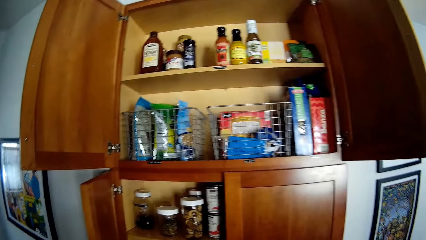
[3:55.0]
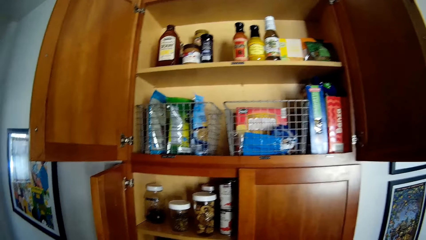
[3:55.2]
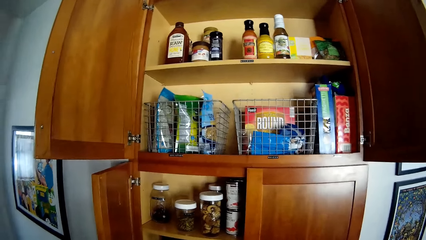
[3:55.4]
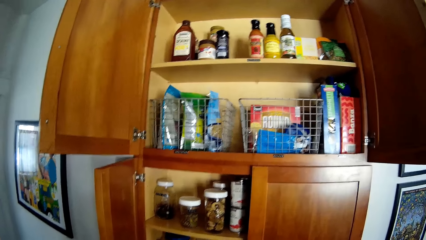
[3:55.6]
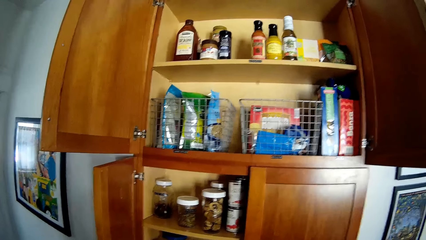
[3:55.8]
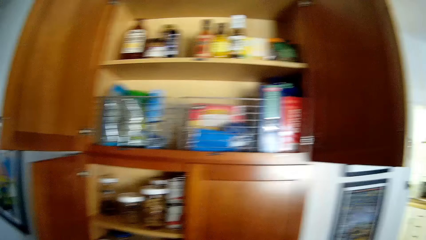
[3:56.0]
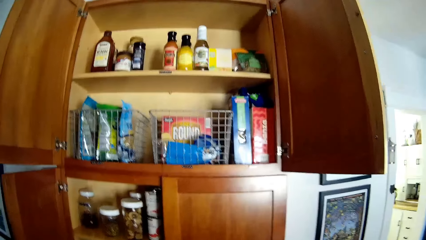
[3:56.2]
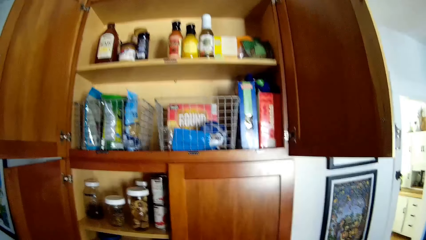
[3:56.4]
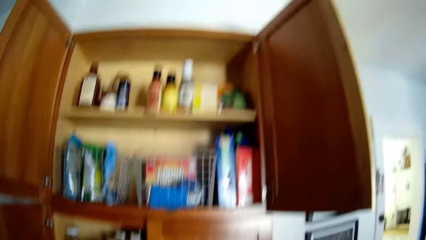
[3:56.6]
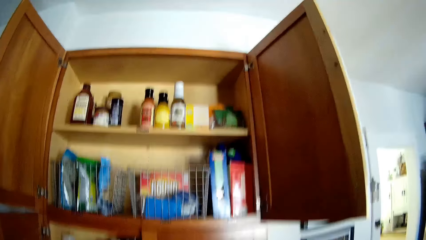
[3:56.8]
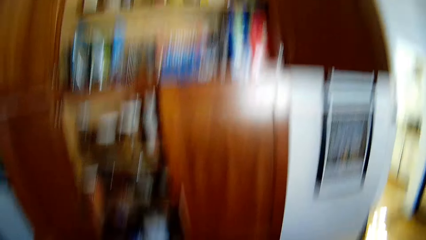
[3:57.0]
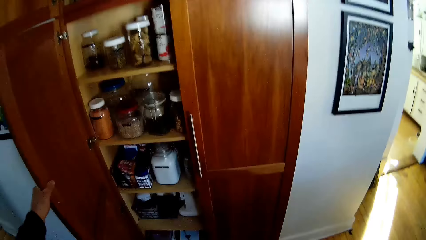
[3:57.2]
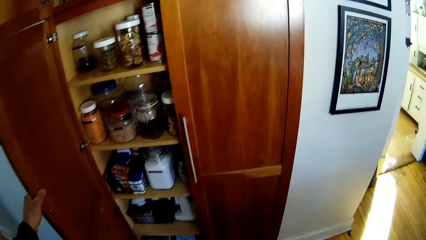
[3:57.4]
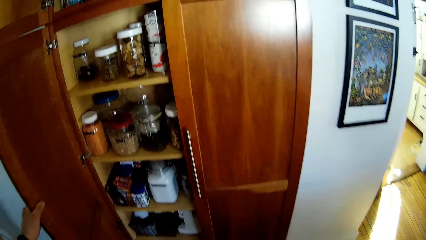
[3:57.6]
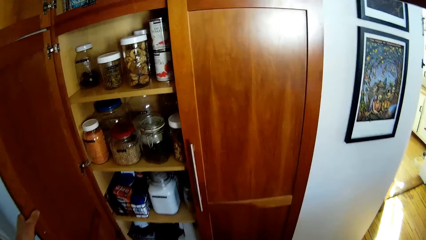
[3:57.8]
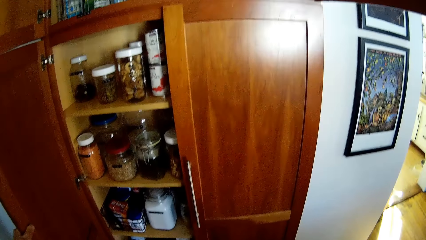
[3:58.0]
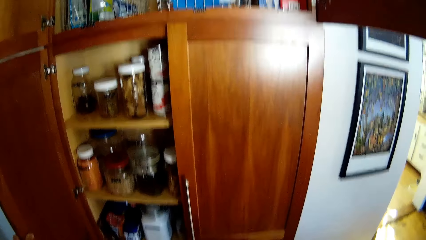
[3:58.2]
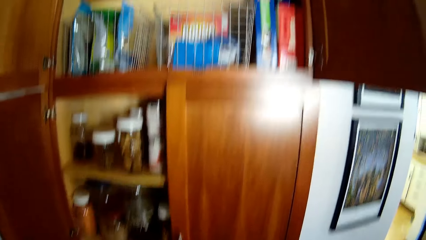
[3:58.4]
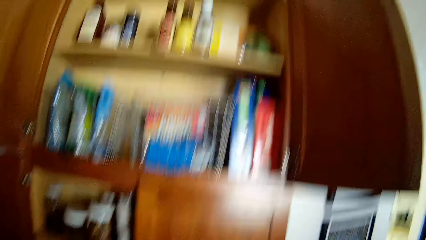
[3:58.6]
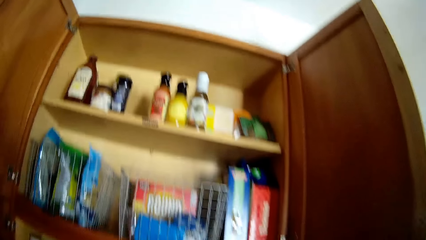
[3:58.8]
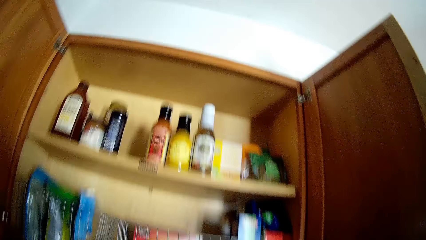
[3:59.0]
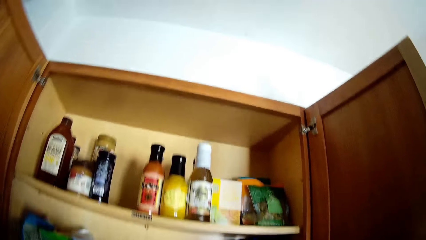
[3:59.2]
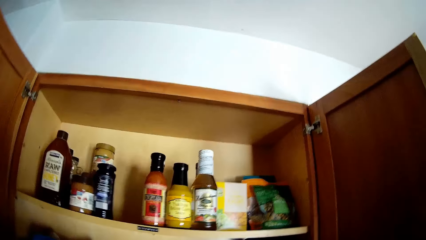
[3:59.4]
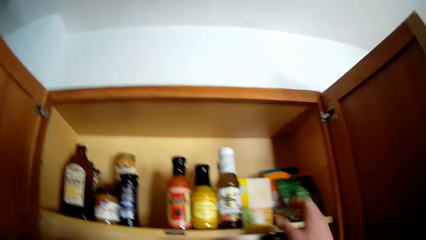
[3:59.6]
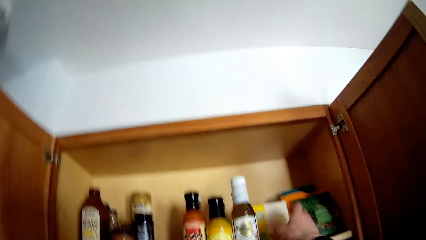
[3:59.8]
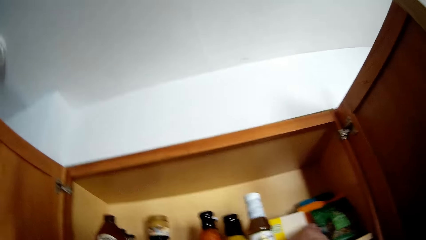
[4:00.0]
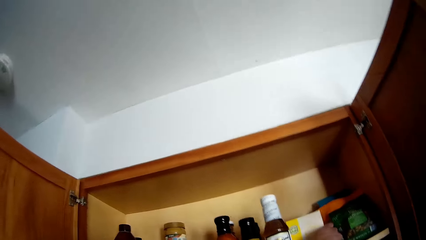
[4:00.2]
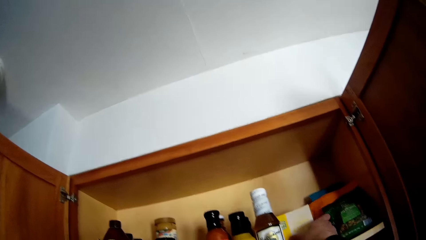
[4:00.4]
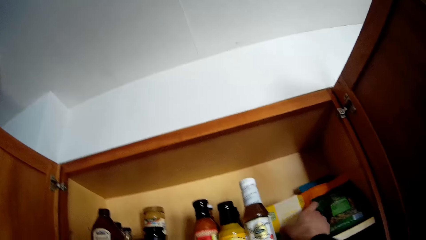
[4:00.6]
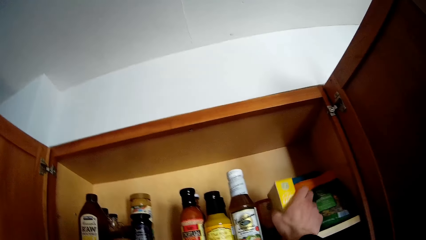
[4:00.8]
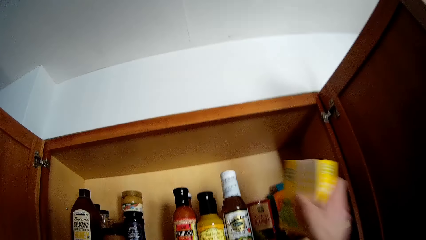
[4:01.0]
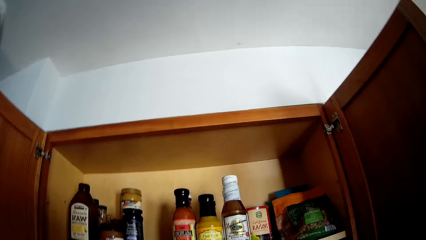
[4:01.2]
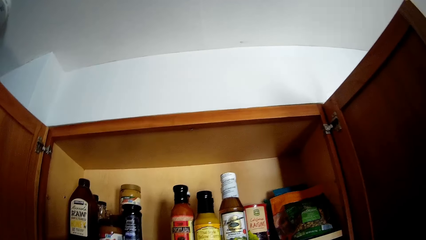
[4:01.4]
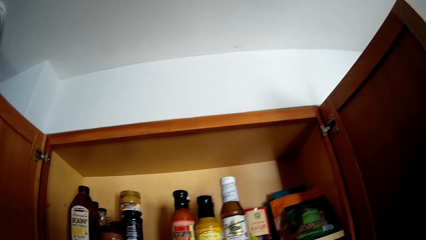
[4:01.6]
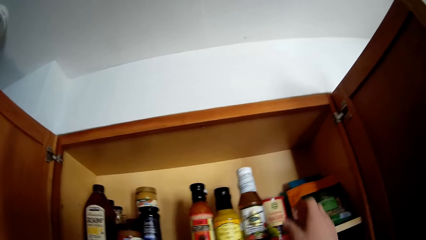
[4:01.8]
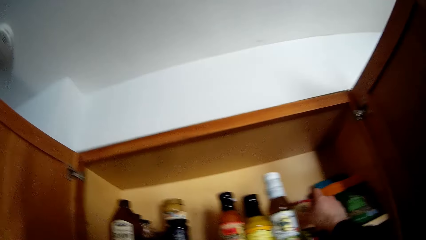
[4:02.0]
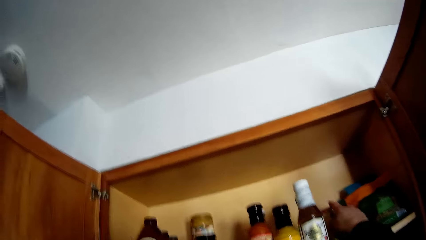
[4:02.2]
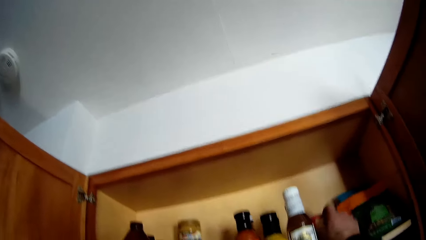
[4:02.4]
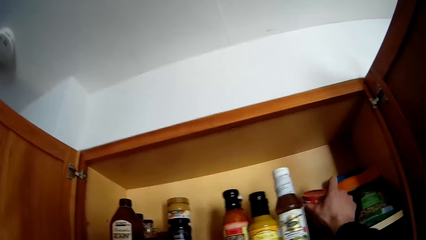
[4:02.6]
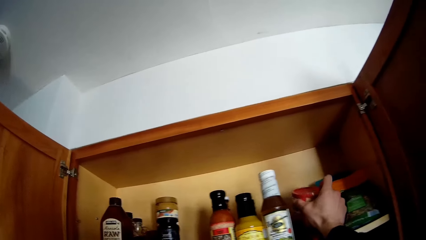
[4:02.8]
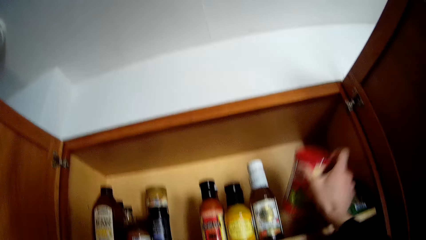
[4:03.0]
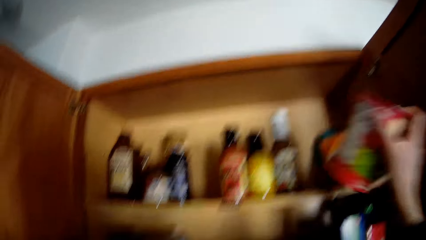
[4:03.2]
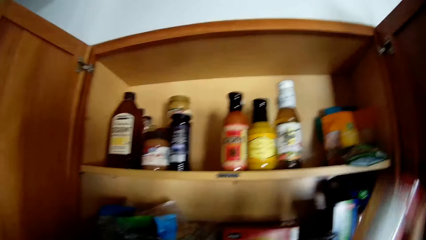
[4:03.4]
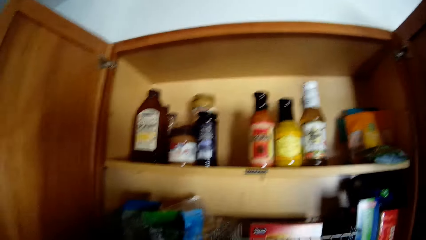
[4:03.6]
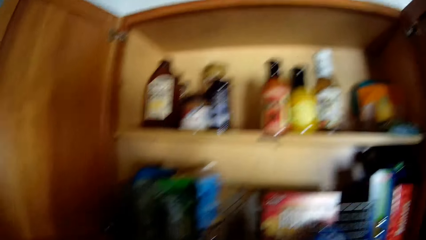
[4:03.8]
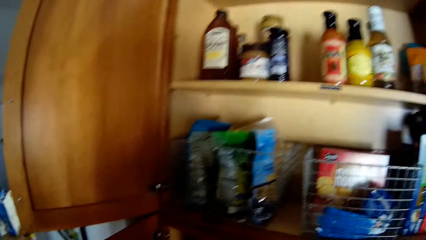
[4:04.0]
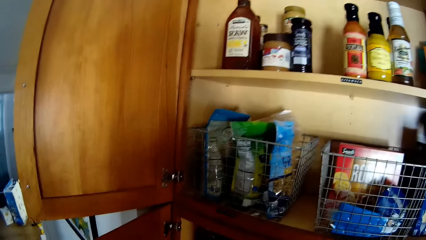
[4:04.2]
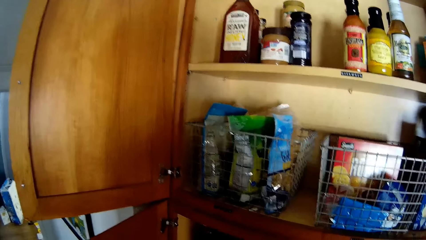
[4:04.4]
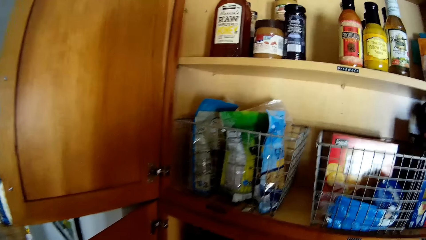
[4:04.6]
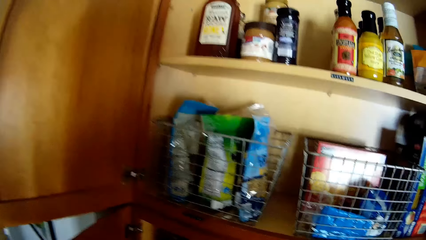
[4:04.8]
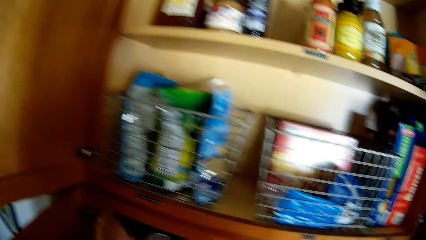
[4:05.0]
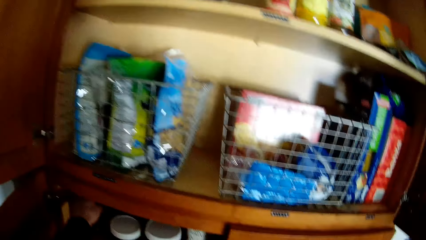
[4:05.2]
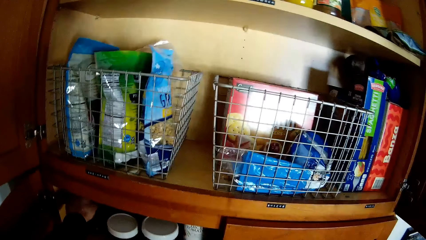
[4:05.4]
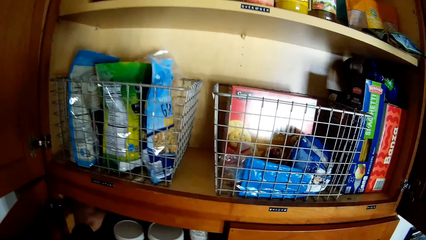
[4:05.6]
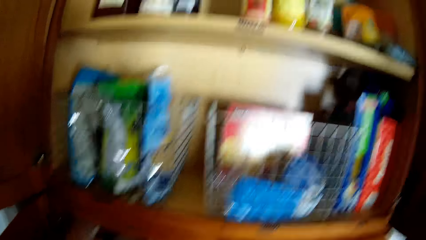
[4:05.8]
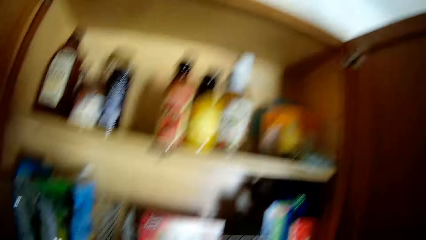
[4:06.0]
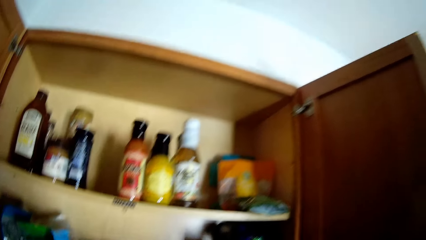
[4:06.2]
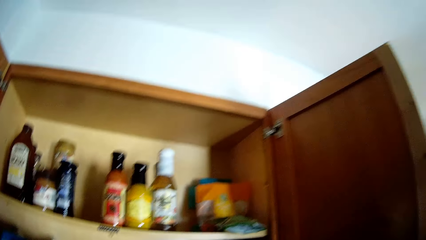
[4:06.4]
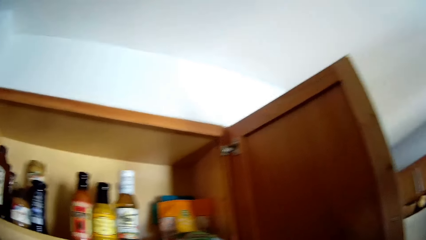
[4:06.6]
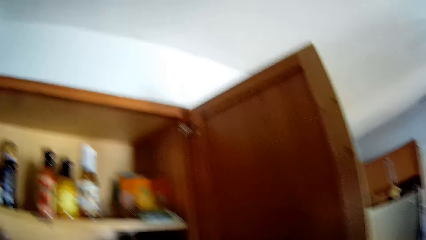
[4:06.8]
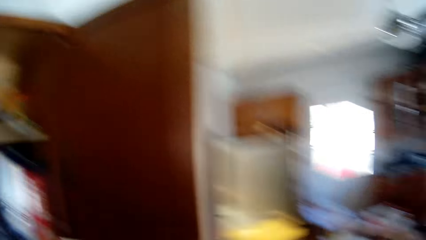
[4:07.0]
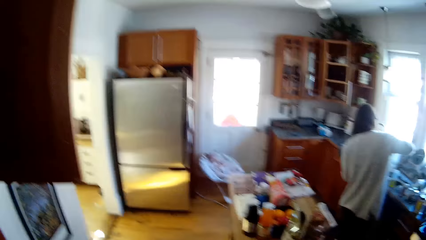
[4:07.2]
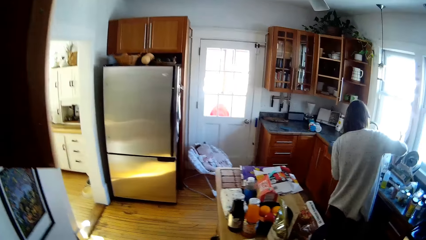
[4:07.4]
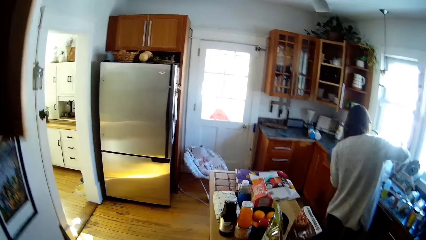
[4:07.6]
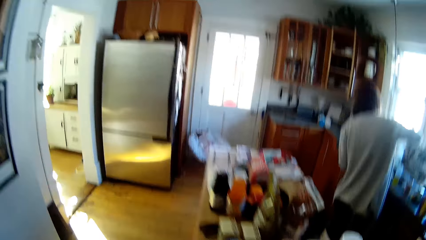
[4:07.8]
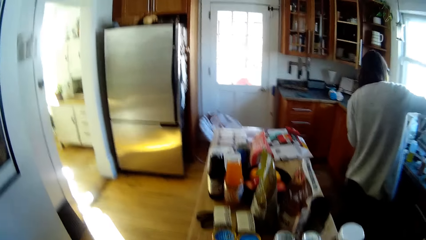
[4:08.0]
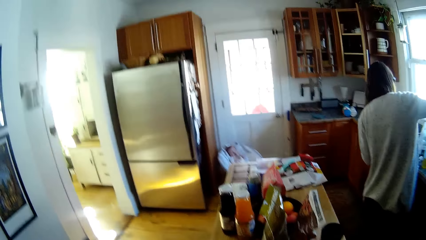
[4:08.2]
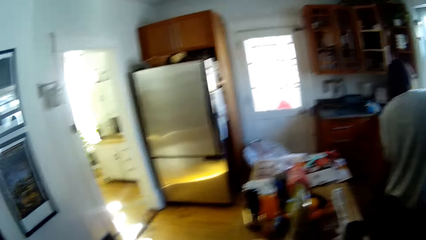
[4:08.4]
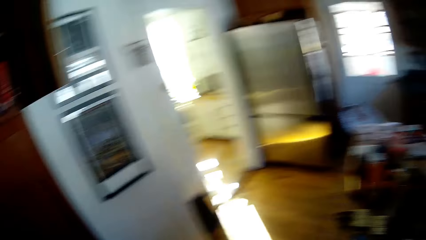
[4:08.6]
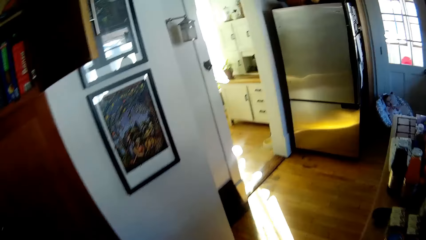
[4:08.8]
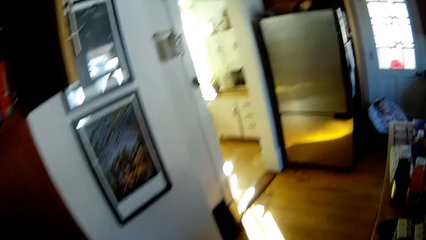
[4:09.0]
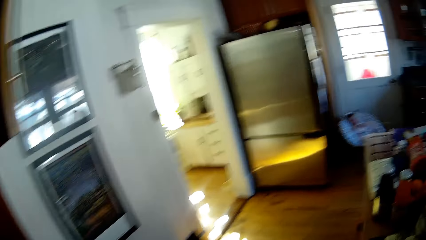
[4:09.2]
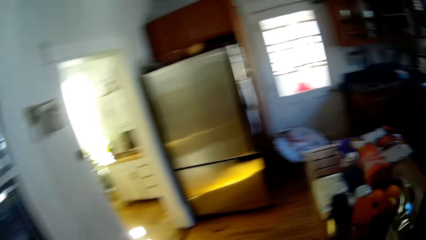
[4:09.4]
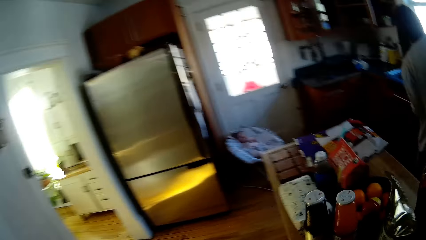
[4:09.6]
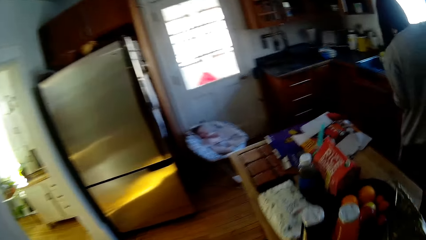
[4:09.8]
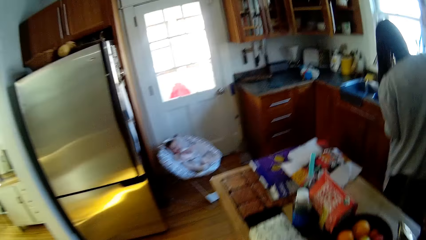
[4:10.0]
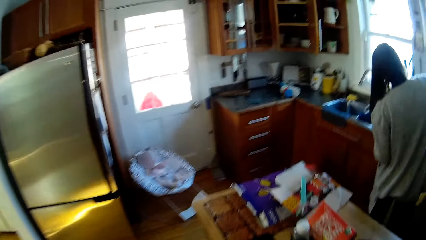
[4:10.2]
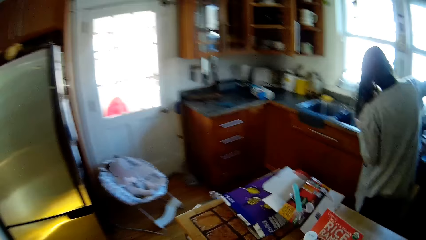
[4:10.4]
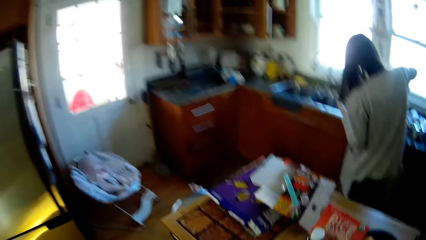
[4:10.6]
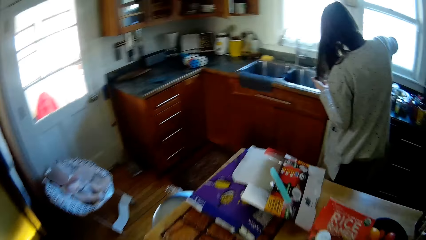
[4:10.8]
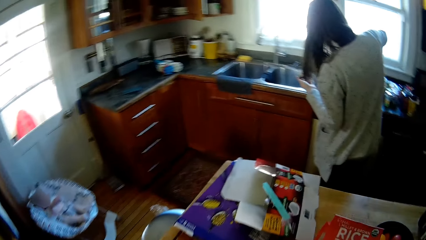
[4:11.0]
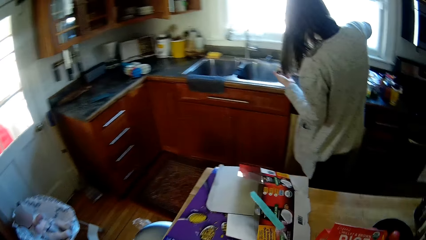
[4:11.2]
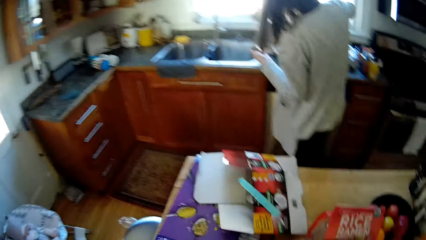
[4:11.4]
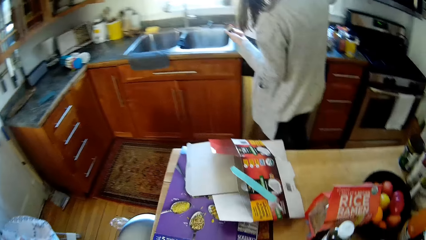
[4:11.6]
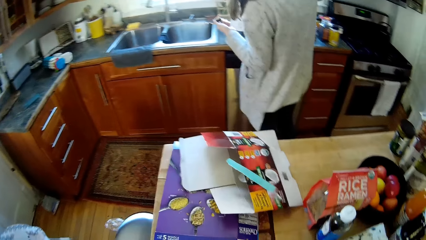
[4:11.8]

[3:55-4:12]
The camera wearer holds the kitchen cabinet door with his left hand. He picks a carton box from the kitchen cabinet with his right hand. He picks a spice from the cabinet with his right hand. He walks towards a table.
